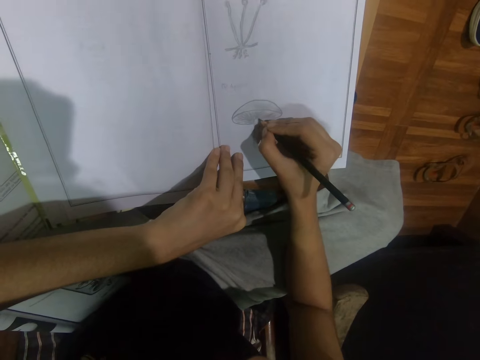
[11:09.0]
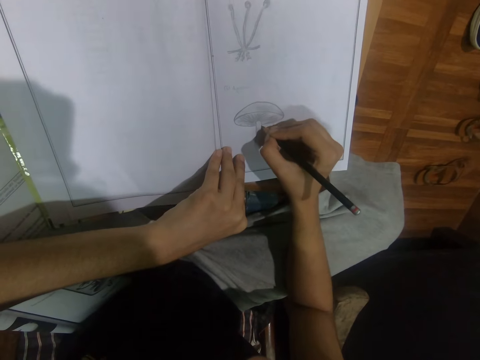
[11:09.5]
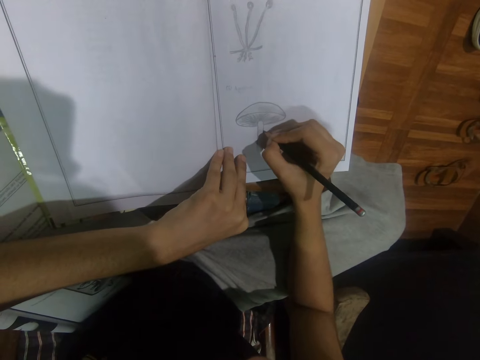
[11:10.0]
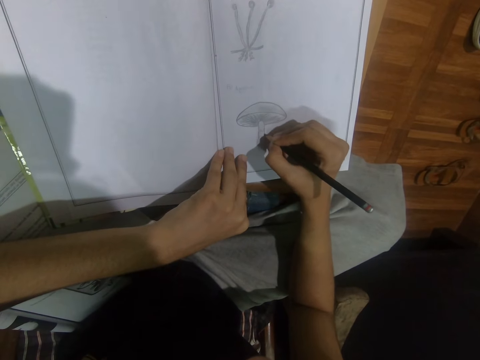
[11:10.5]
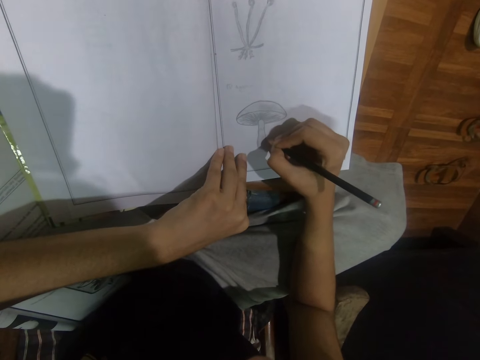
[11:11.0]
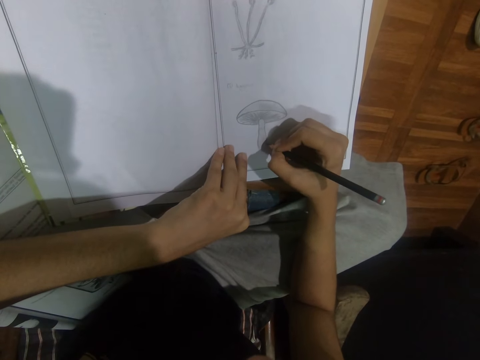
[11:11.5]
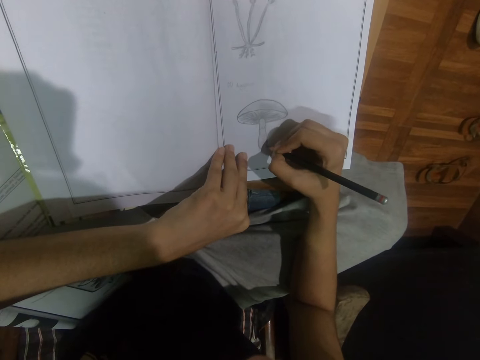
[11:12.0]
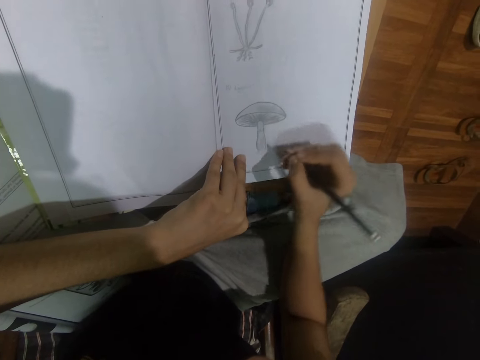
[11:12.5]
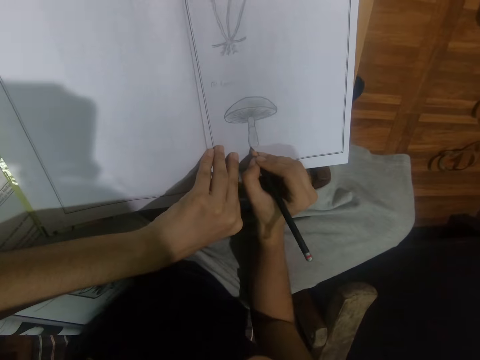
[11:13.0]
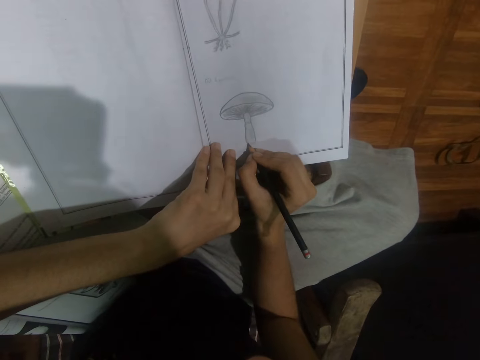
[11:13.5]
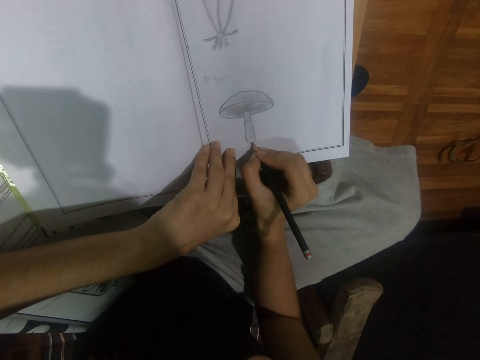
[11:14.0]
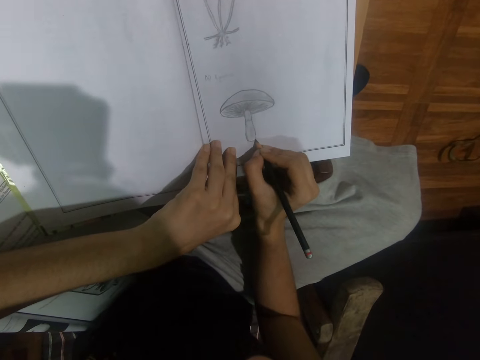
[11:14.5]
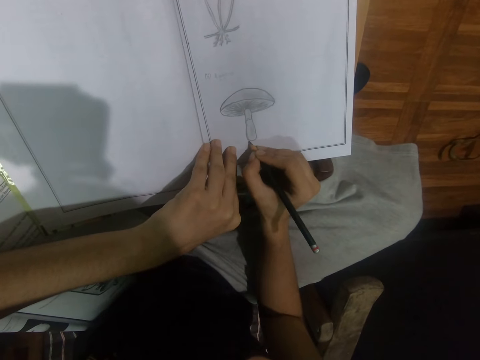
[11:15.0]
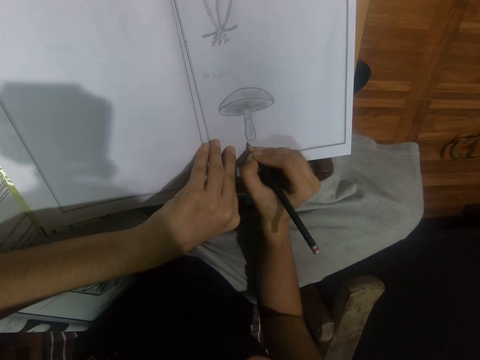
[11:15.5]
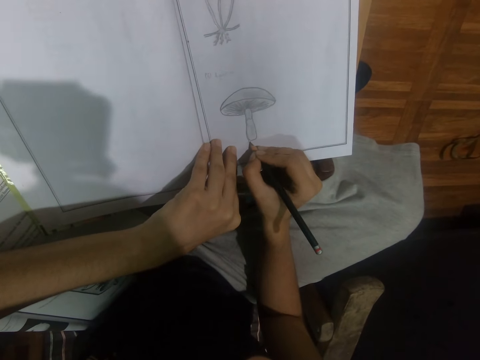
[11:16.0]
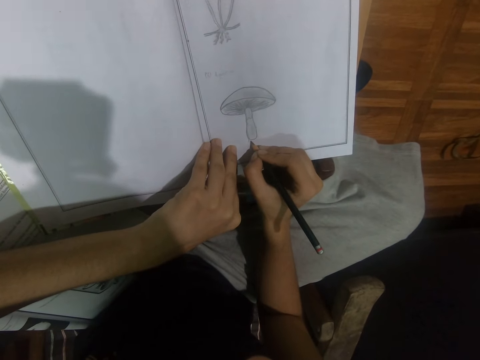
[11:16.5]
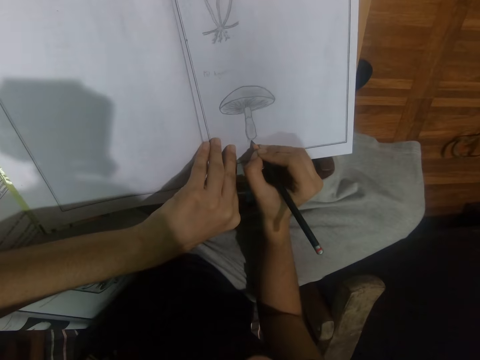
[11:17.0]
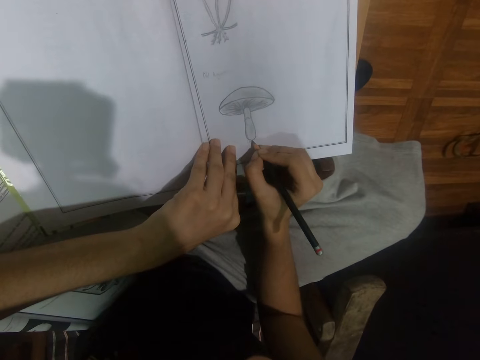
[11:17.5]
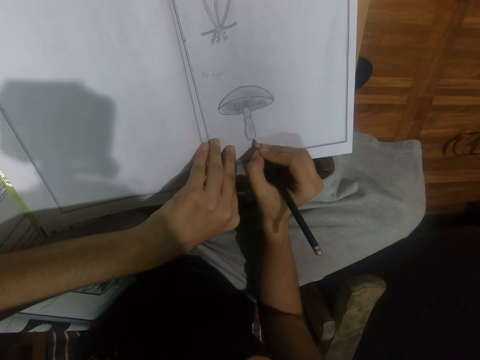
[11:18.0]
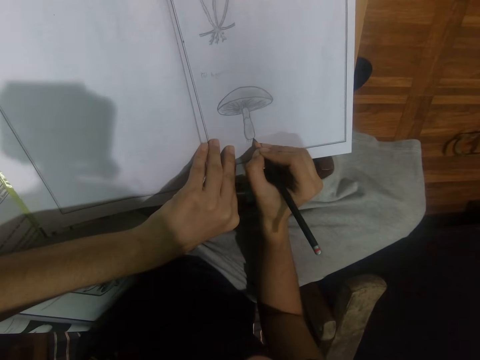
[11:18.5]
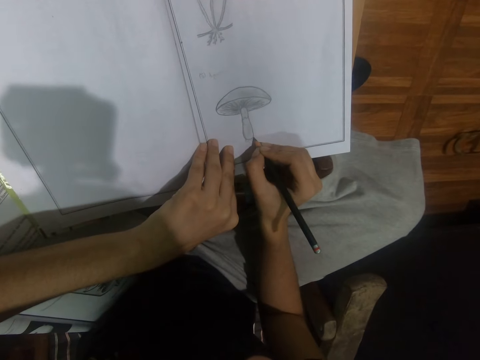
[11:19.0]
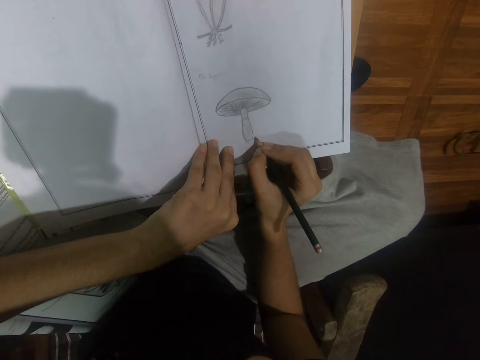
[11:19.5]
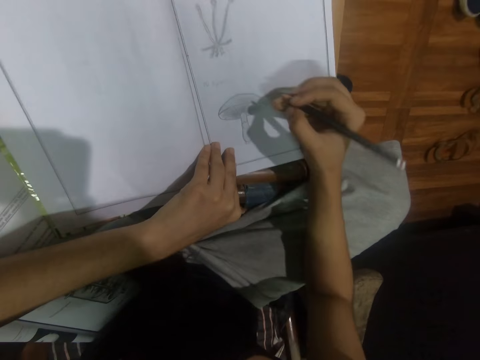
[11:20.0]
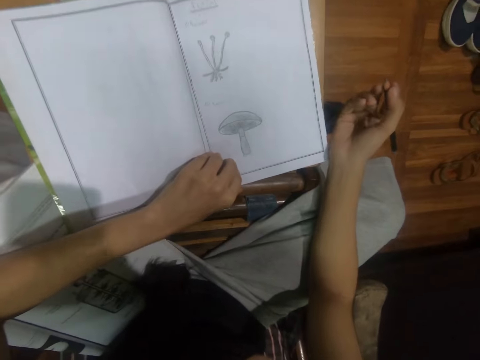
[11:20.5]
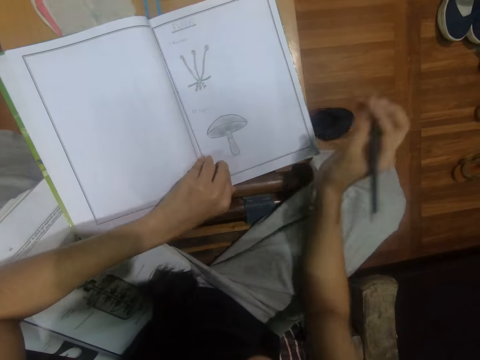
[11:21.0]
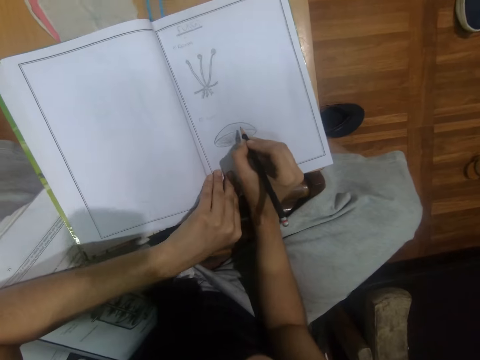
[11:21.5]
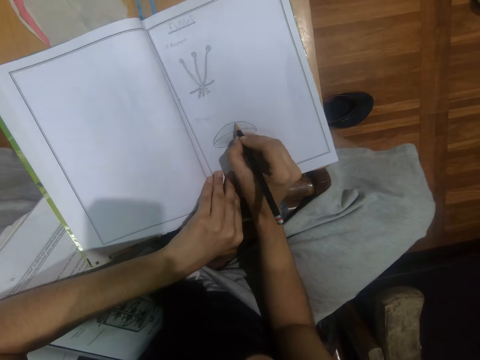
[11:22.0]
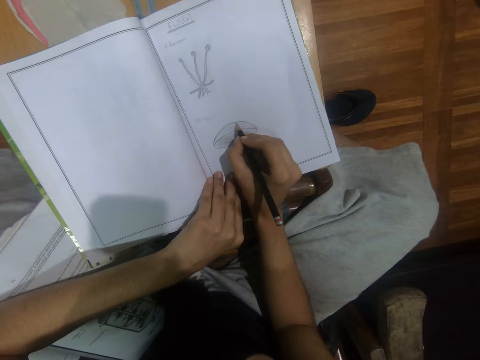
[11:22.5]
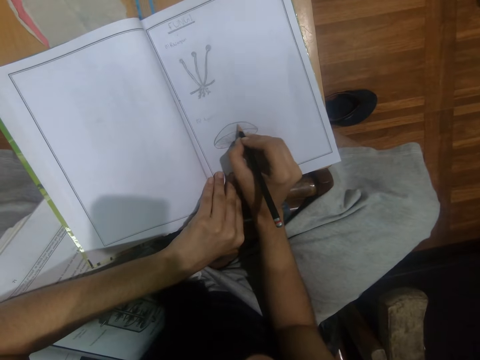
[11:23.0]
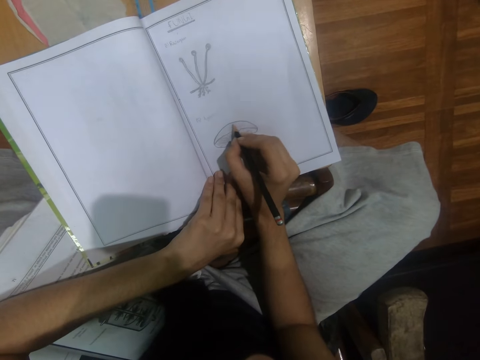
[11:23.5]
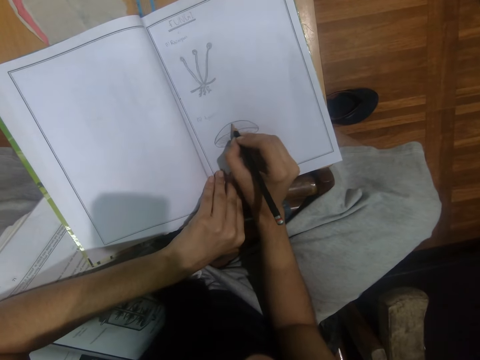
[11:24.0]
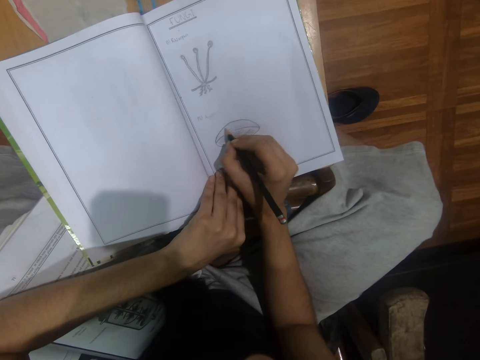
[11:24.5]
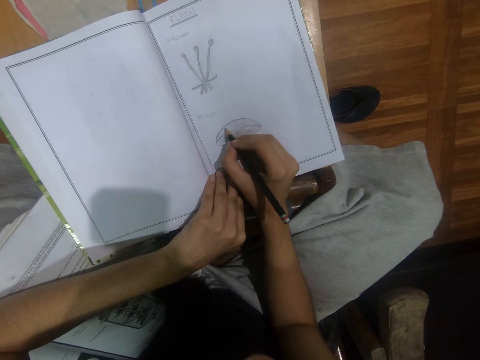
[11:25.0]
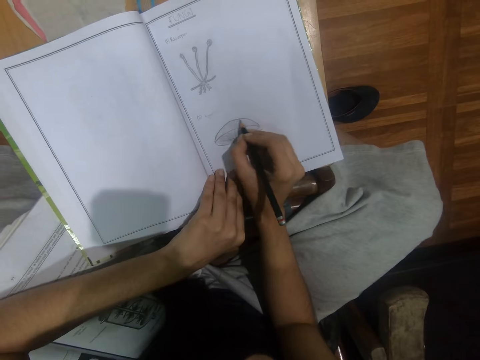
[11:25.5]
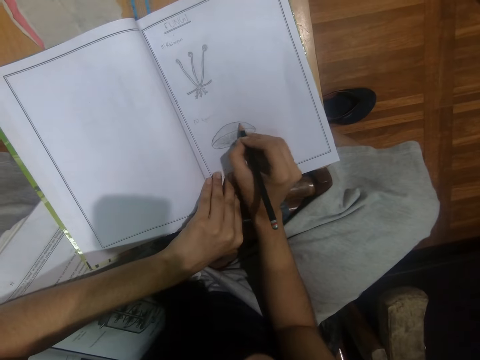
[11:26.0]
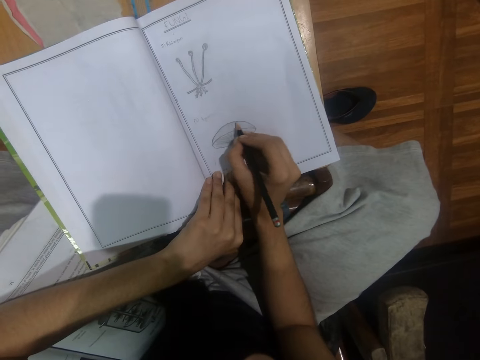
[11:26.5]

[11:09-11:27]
The camera wearer turns their hand. They draw.

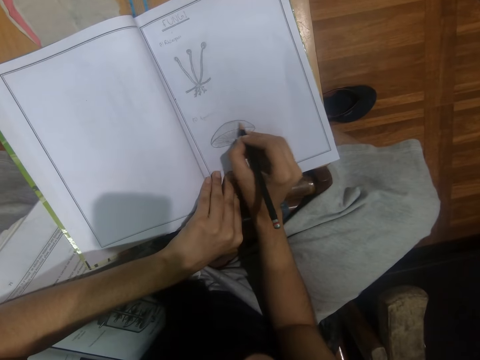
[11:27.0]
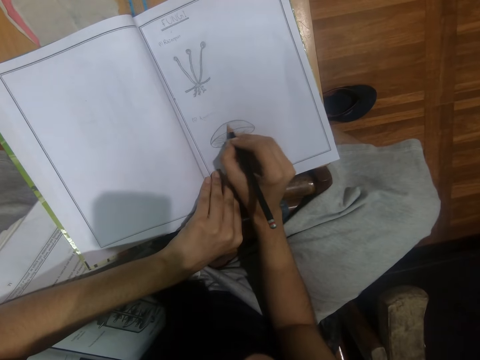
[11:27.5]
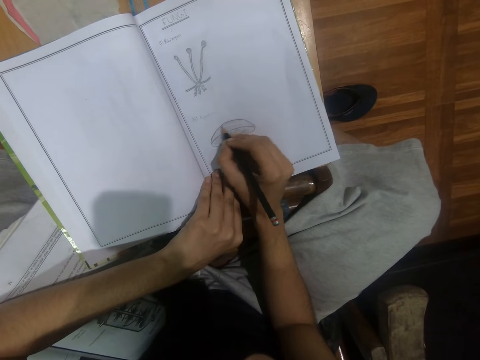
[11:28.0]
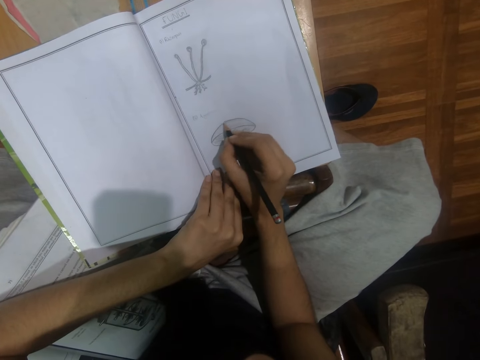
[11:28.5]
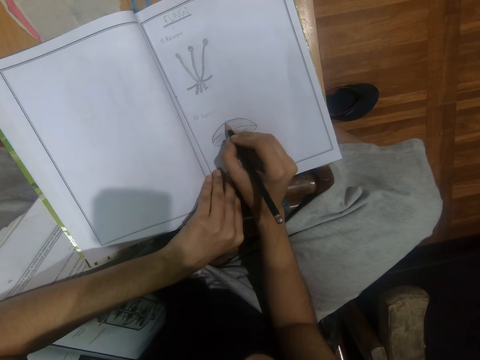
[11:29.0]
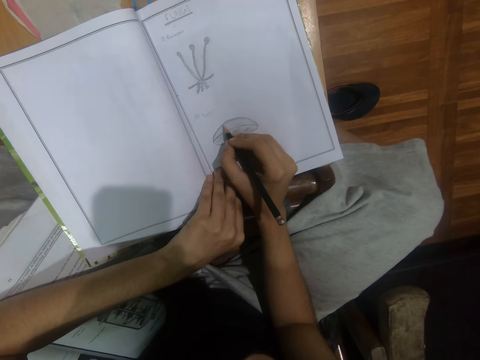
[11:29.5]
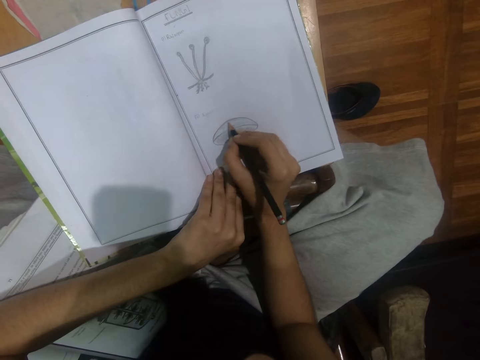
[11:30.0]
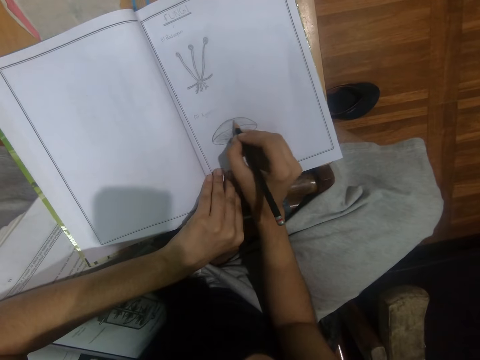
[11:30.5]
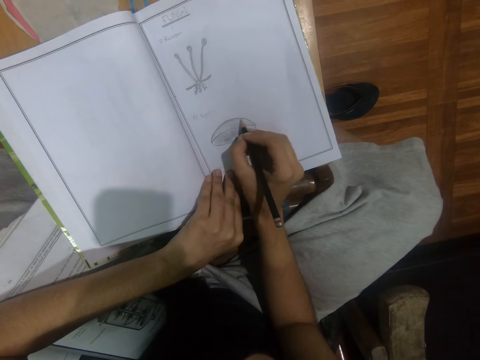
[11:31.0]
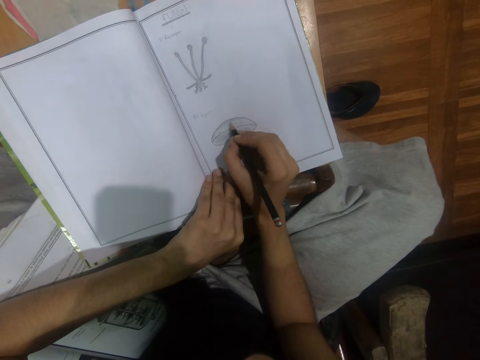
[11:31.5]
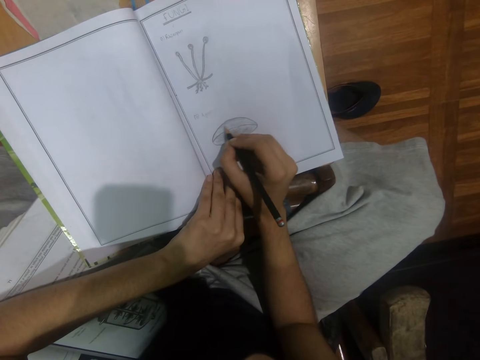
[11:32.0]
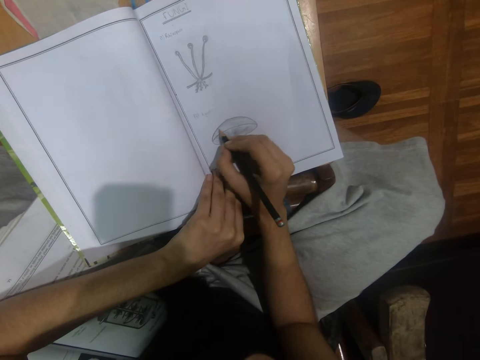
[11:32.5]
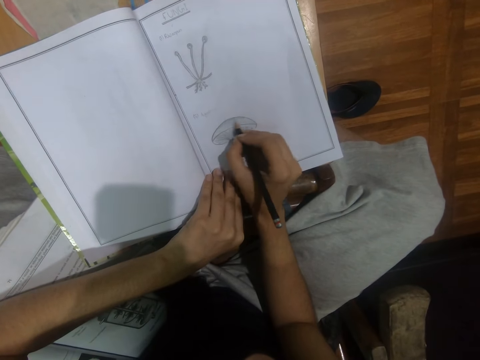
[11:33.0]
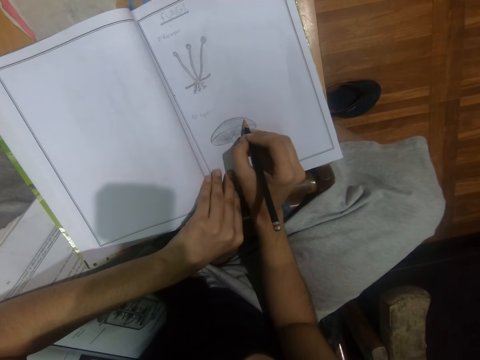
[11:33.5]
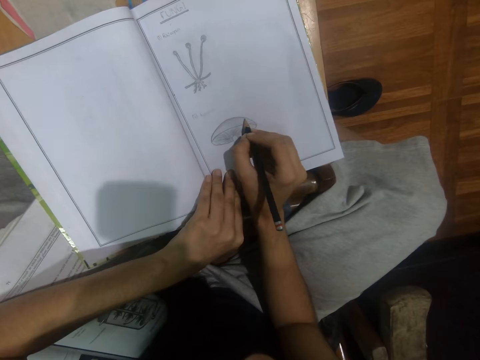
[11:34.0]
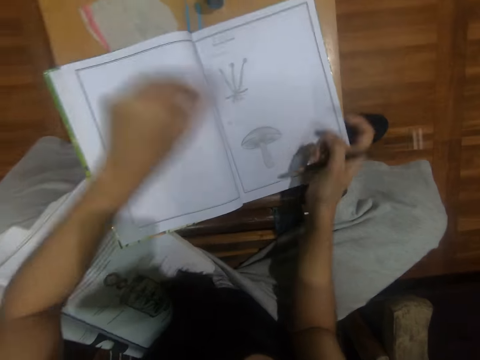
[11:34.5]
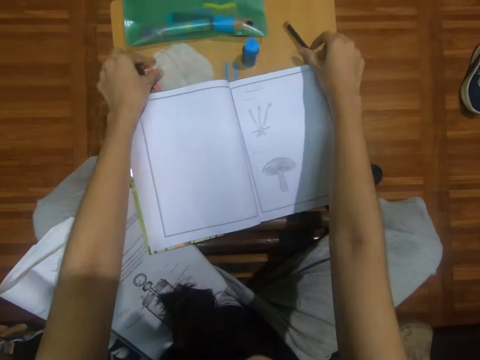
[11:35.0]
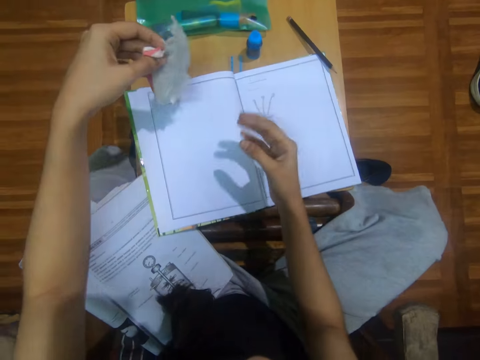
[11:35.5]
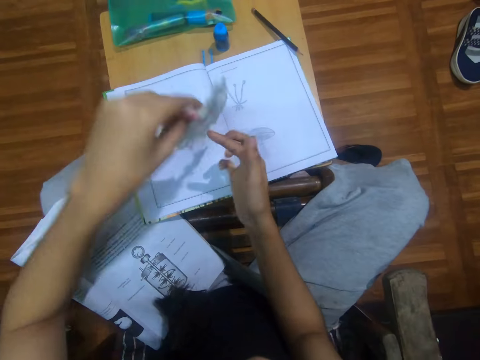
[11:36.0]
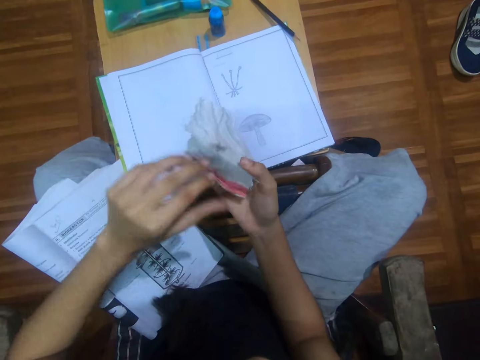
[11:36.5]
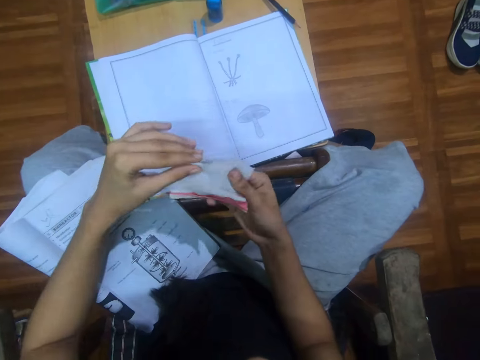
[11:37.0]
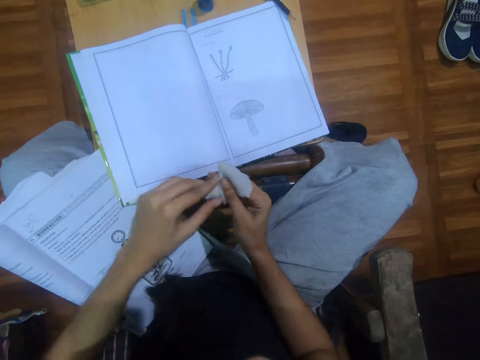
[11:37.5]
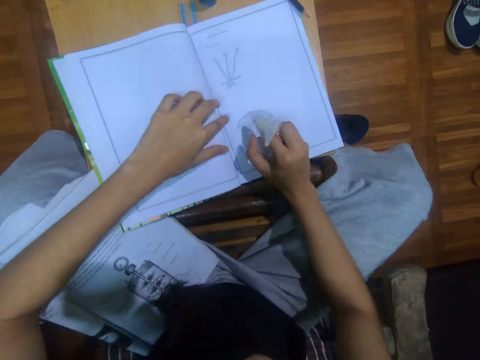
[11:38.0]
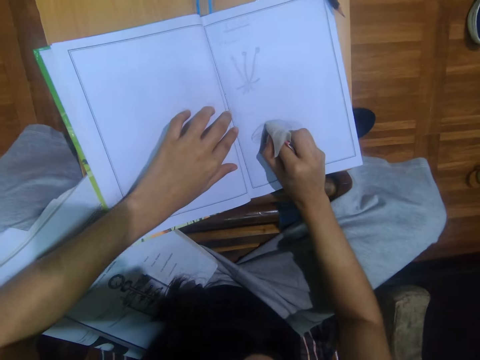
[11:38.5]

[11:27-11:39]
The camera wearer drops the pencil on the table with her right hand. She picks a cloth or wipe from the table with her left hand. She lays the cloth on her right hand with her left hand. She wraps the wipe on her finger. She folds the cloth with both hands. She holds the book with her left hand.
